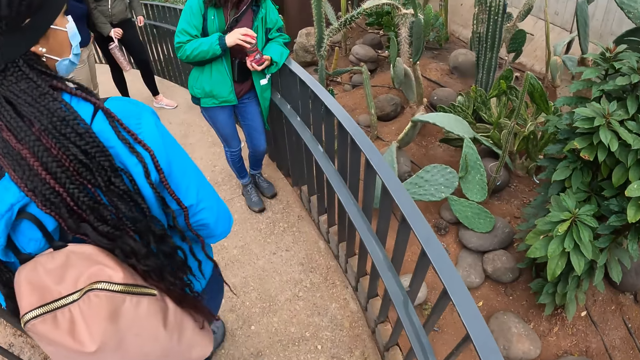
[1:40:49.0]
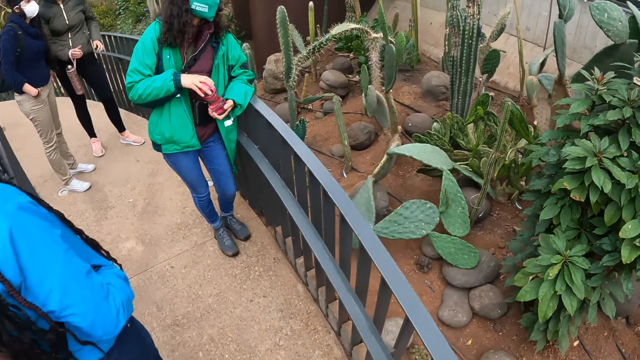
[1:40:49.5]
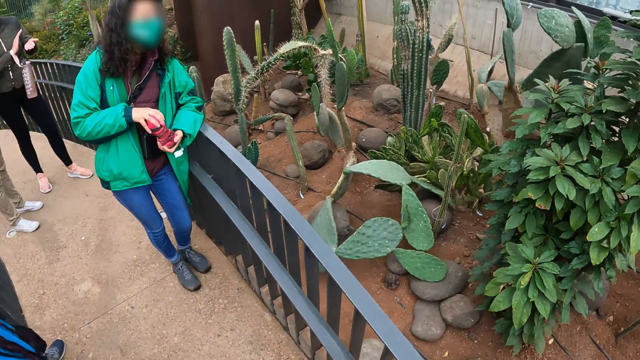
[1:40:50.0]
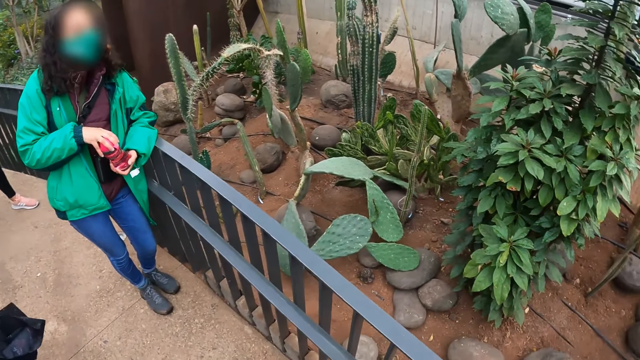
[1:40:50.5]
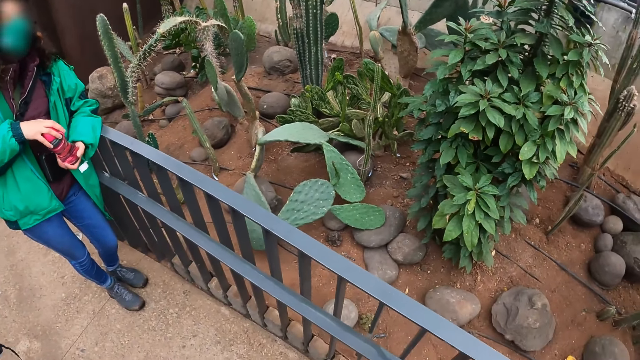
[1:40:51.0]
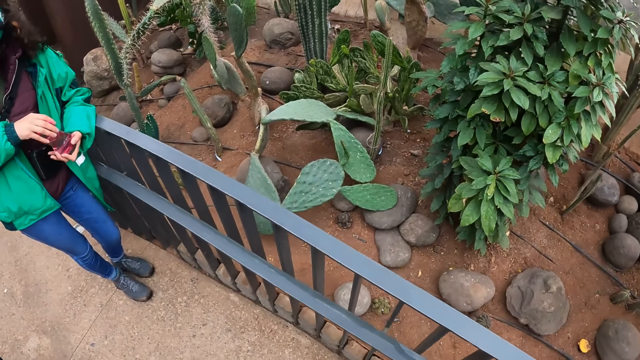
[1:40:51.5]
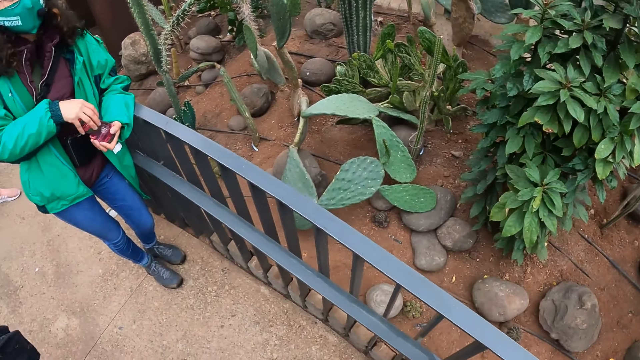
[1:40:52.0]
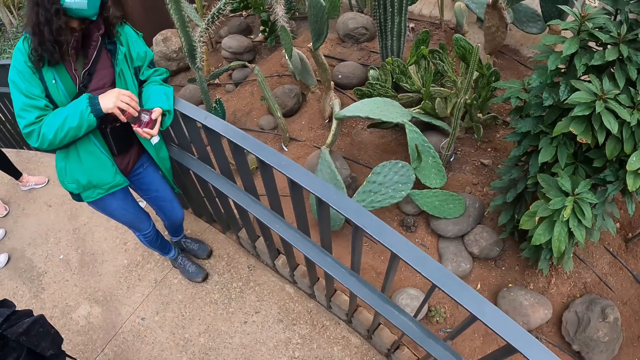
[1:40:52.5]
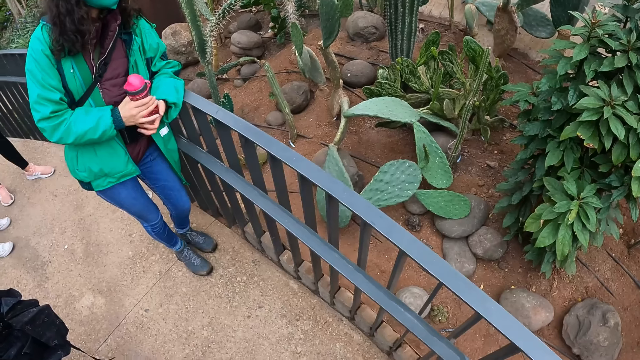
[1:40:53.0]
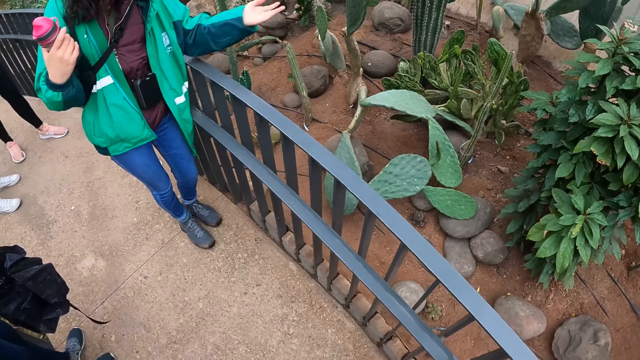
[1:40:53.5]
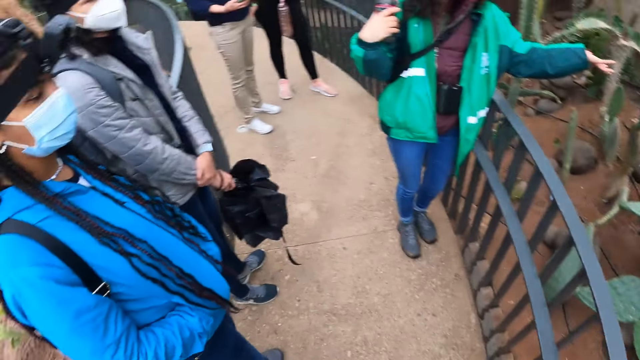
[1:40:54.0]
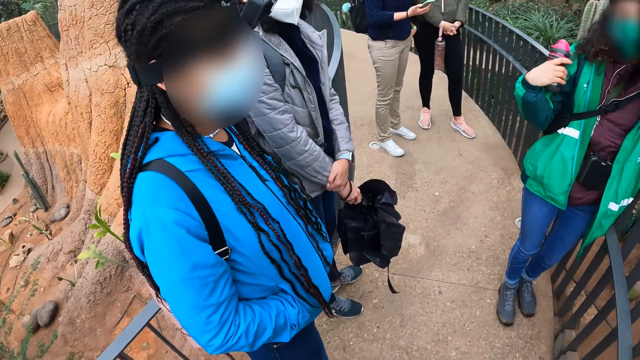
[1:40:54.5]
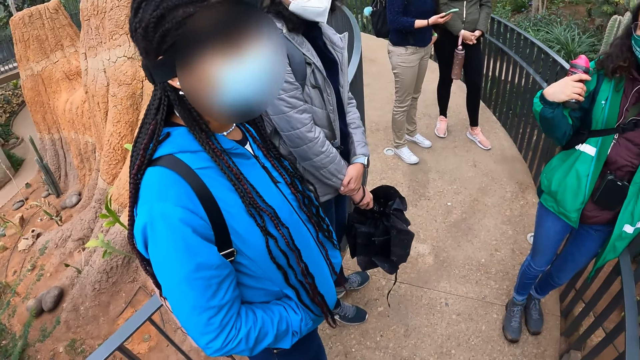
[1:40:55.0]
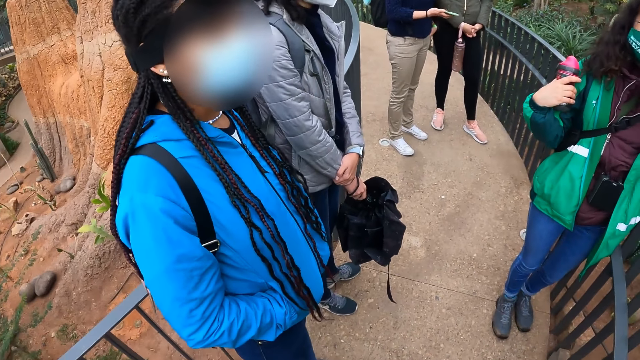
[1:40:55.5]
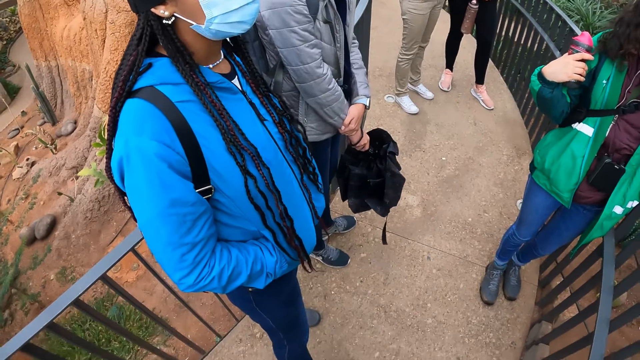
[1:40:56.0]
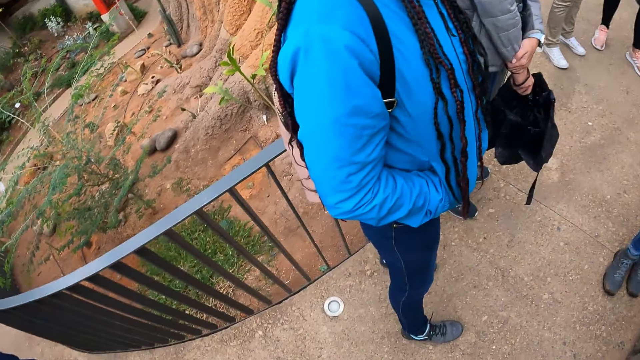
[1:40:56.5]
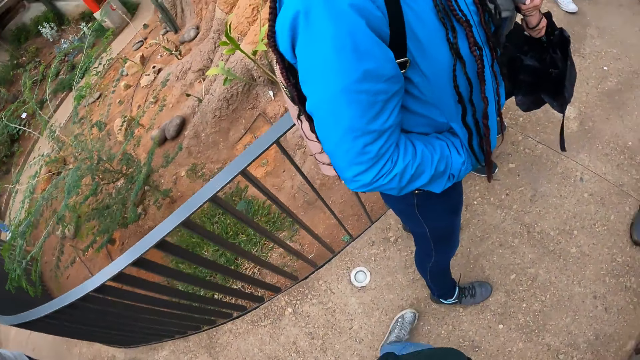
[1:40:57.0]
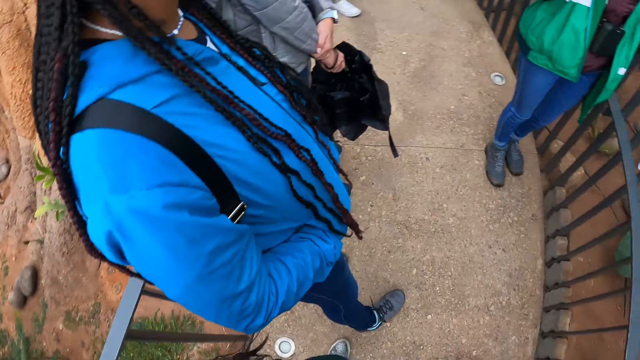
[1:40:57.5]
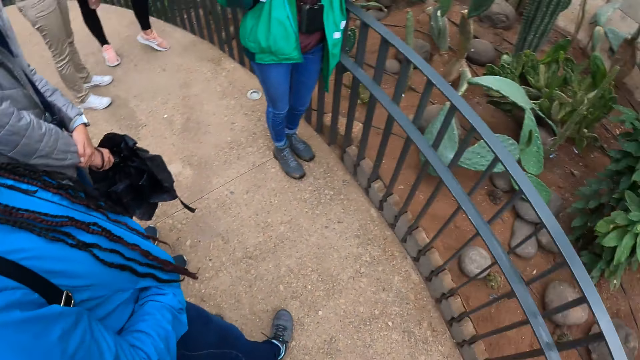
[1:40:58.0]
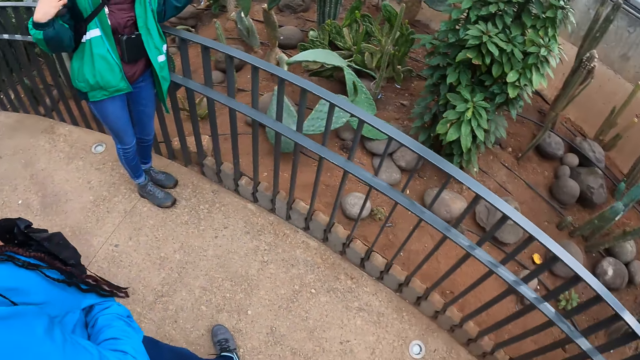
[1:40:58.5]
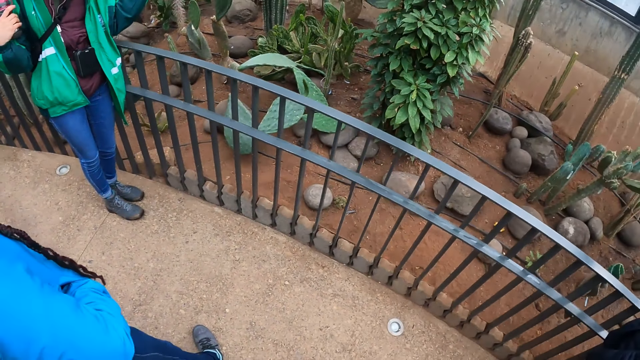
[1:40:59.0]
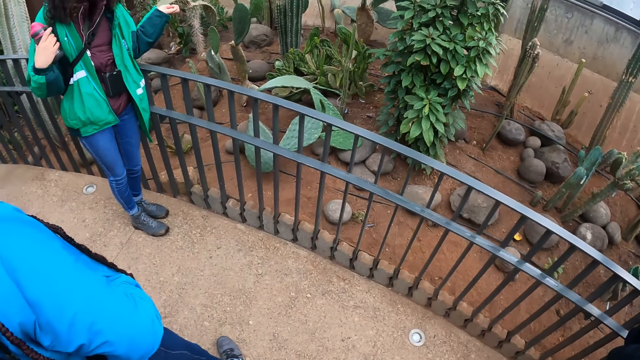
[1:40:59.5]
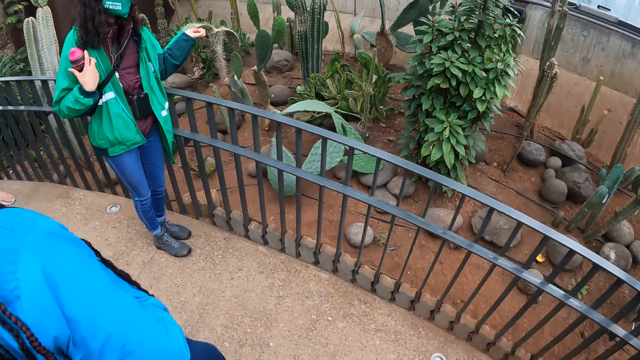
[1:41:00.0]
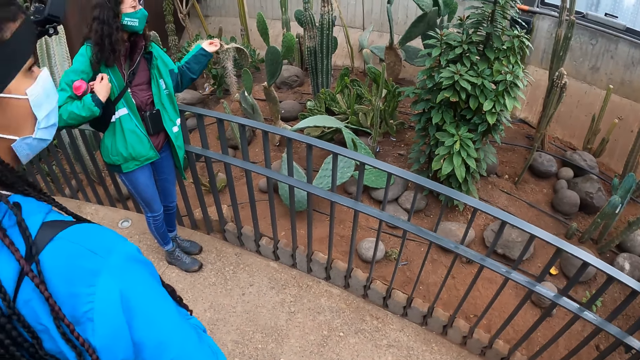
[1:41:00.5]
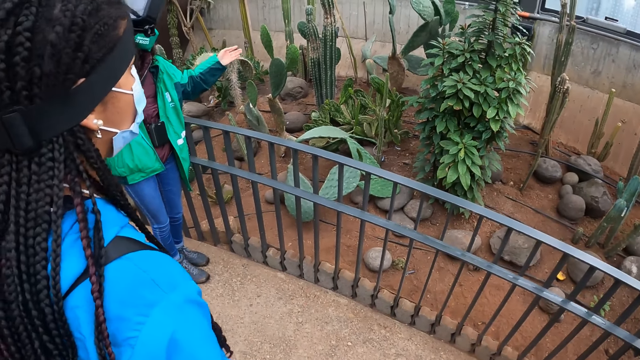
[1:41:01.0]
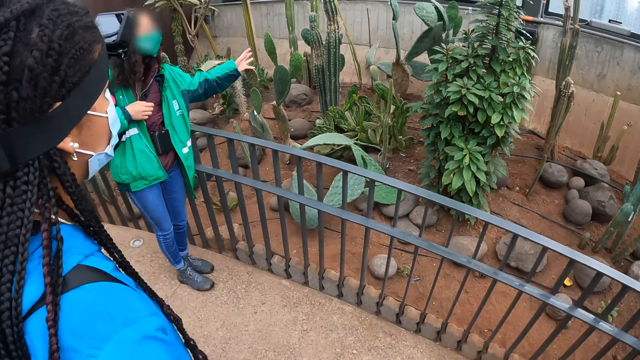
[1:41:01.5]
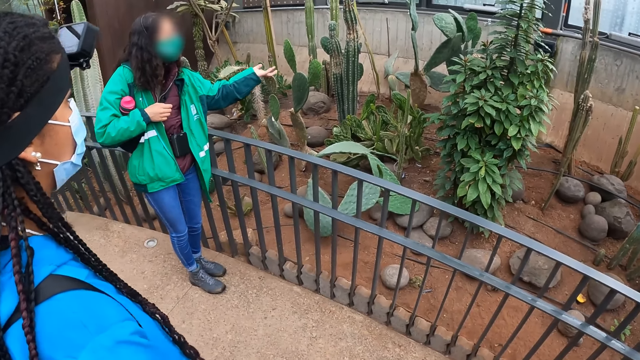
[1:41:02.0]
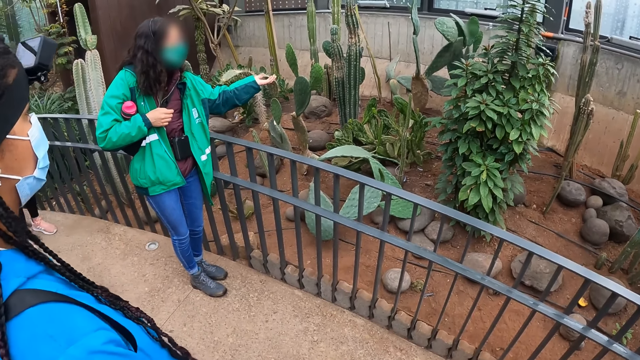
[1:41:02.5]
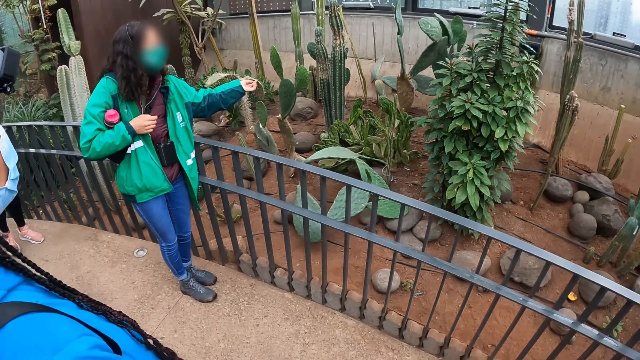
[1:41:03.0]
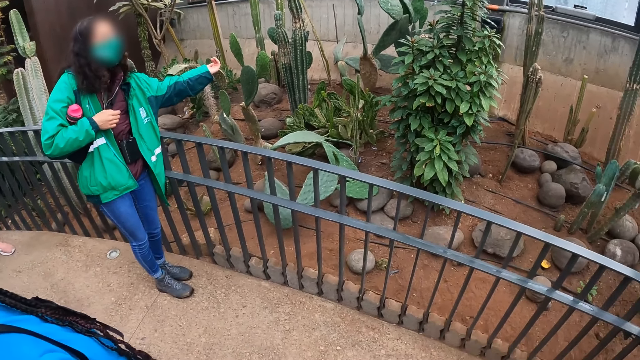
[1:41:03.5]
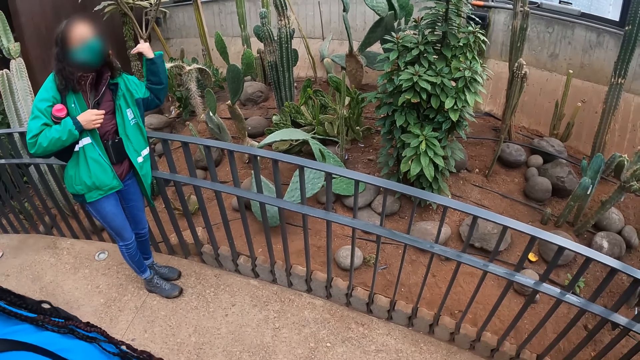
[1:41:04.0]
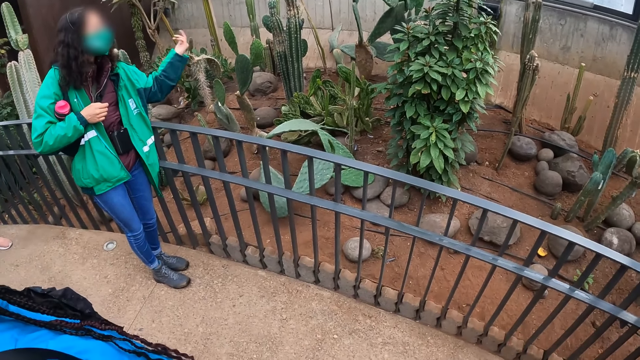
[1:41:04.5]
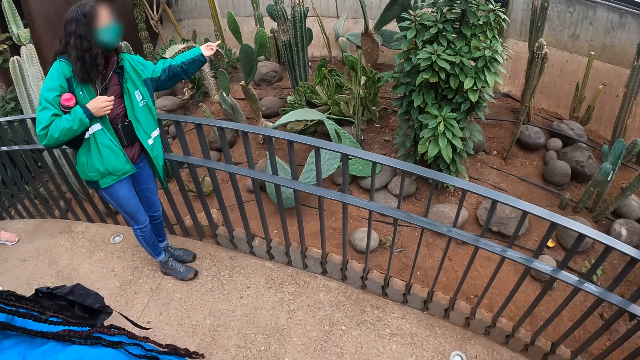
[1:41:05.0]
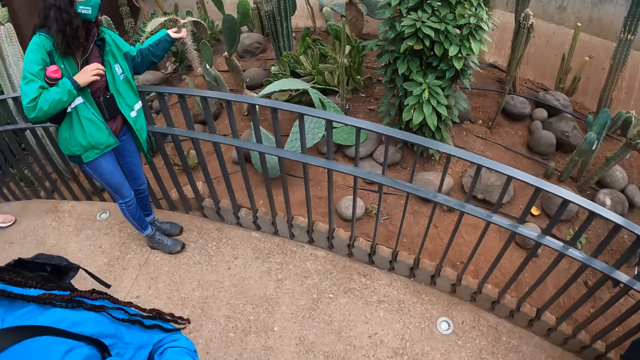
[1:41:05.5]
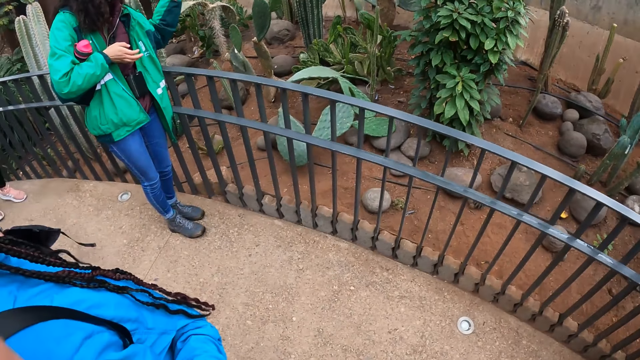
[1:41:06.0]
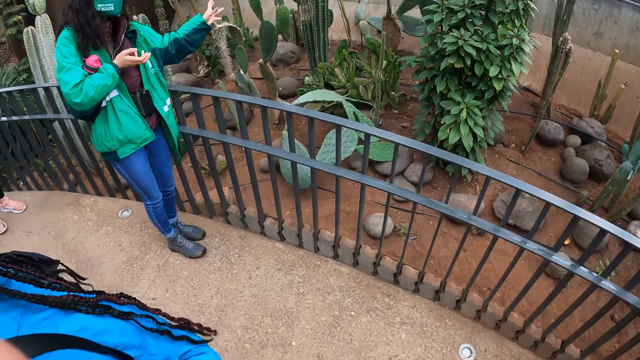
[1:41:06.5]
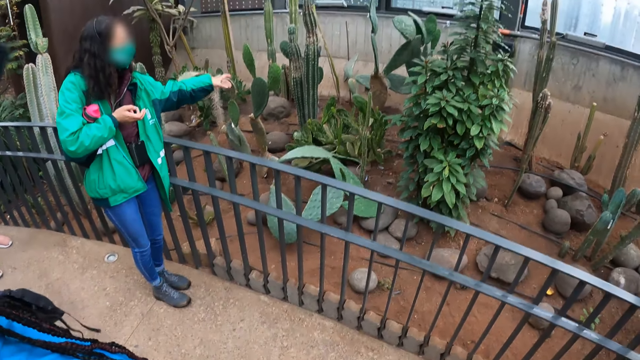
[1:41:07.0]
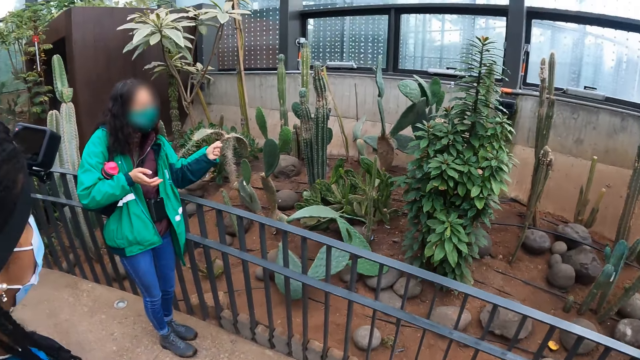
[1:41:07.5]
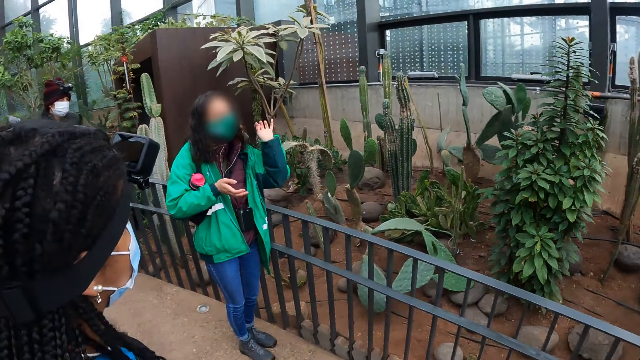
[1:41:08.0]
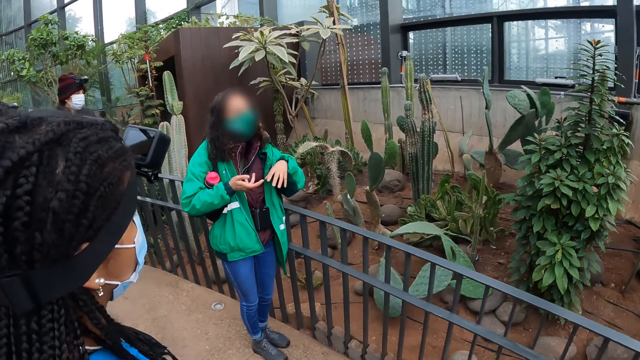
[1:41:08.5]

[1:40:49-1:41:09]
The woman holds the water bottle in her hands. The camera wearer looks around. The woman points her left hand. The woman explains about plants.
